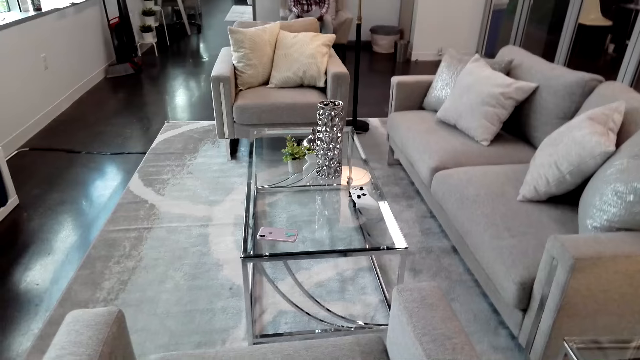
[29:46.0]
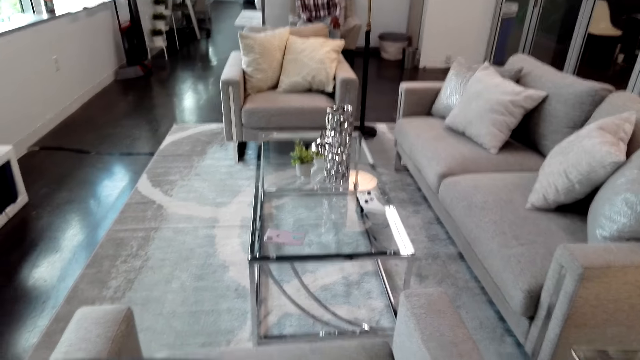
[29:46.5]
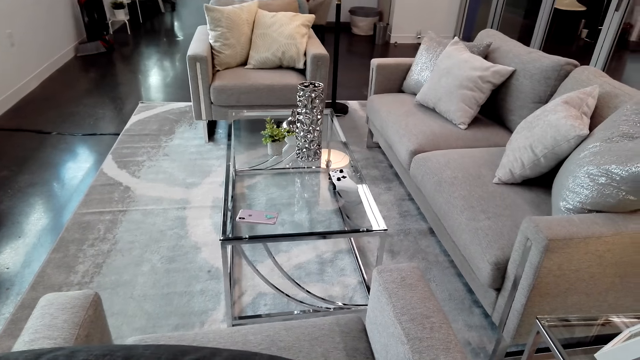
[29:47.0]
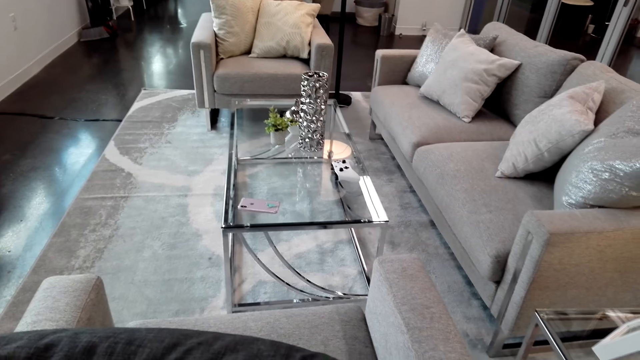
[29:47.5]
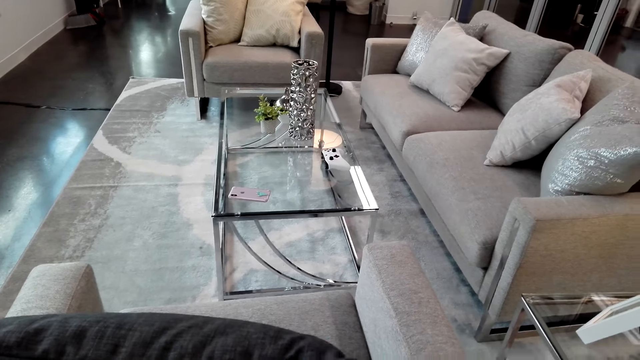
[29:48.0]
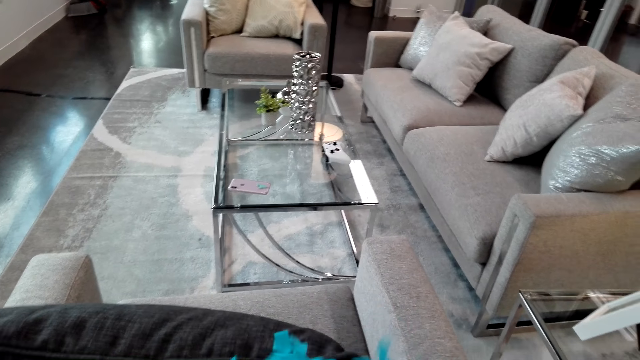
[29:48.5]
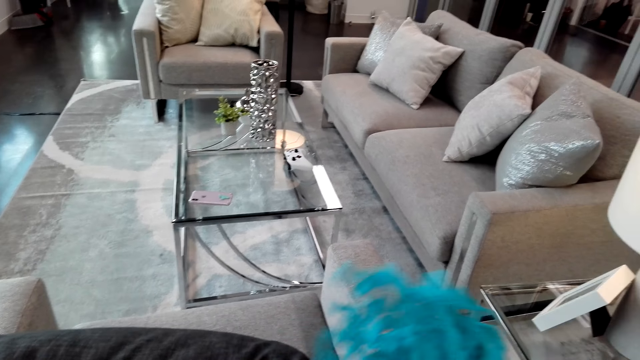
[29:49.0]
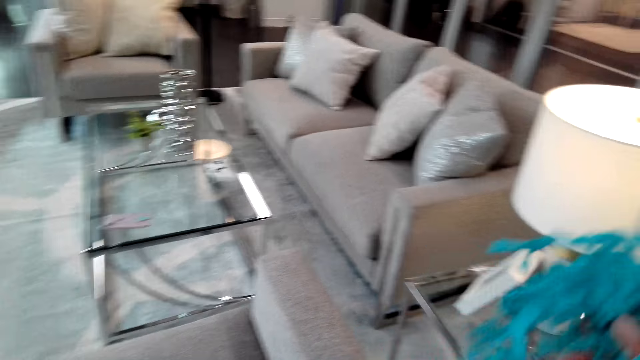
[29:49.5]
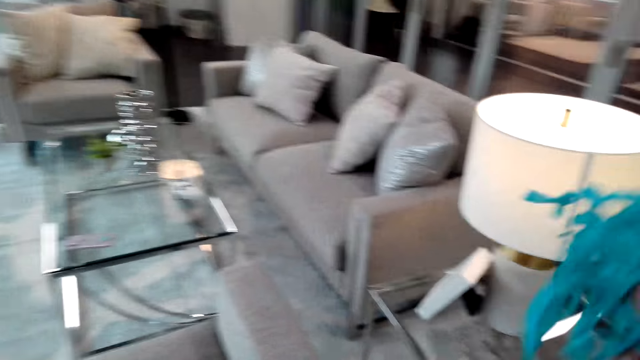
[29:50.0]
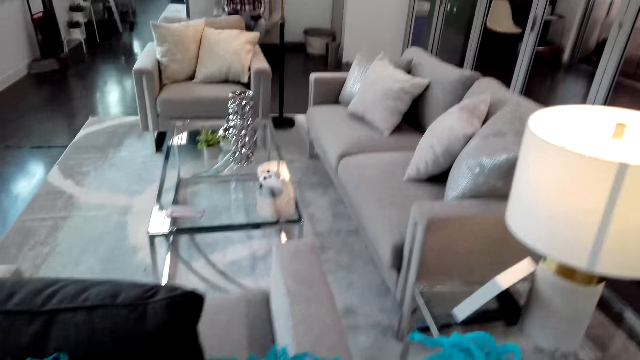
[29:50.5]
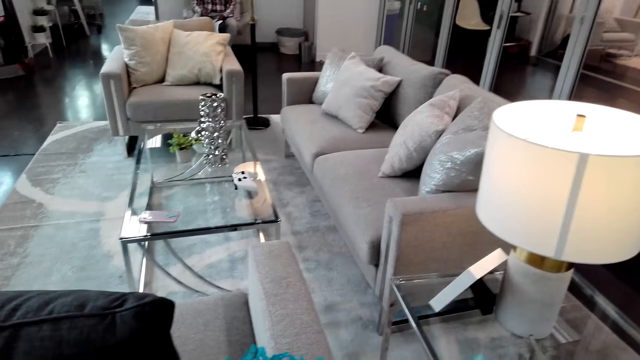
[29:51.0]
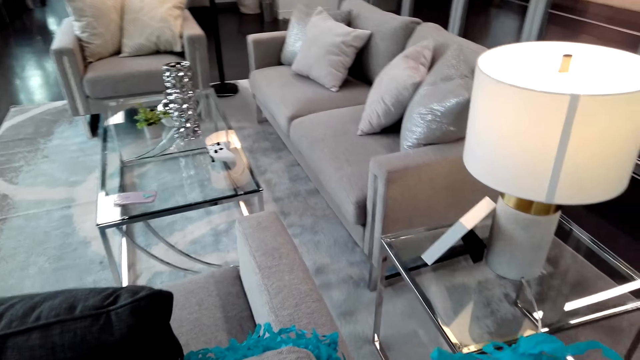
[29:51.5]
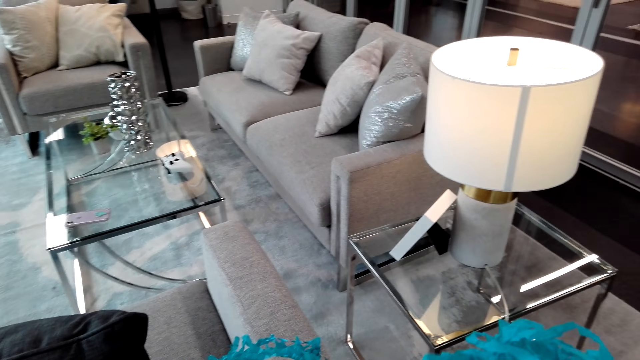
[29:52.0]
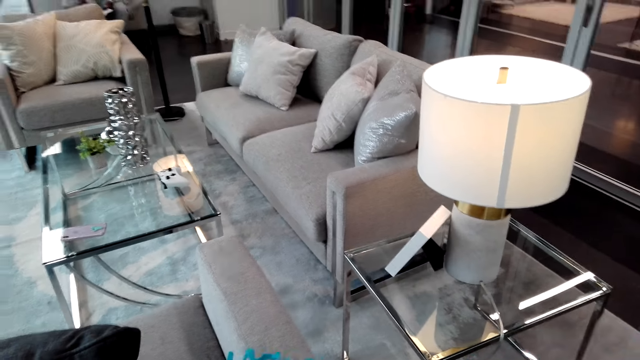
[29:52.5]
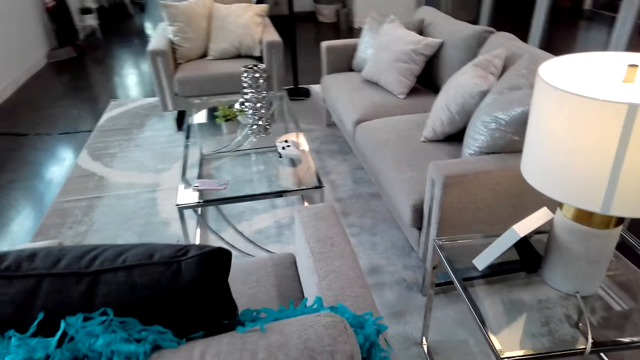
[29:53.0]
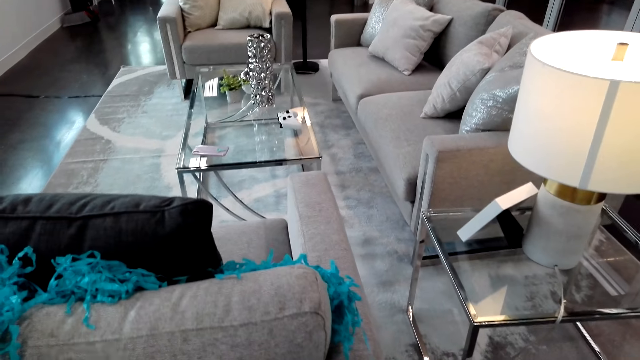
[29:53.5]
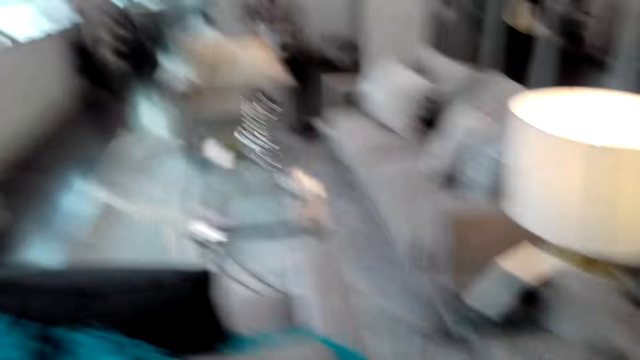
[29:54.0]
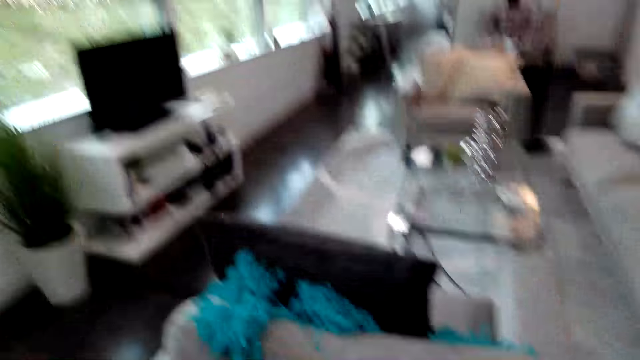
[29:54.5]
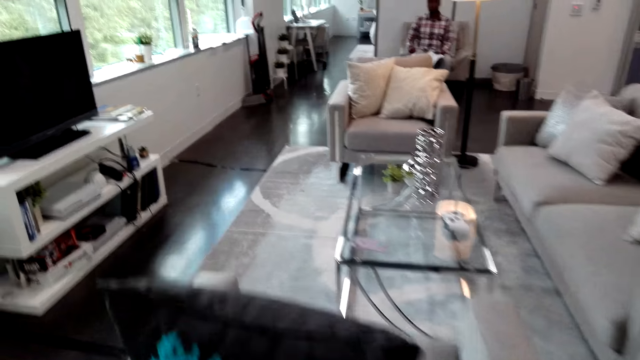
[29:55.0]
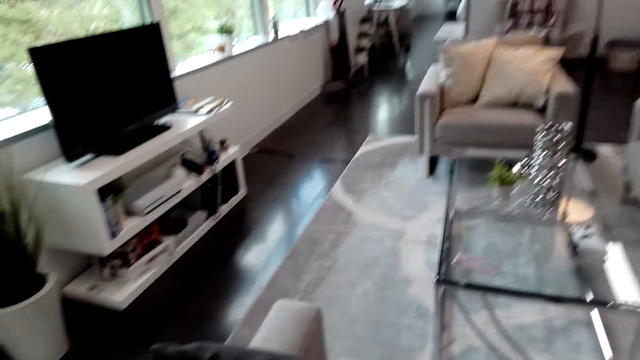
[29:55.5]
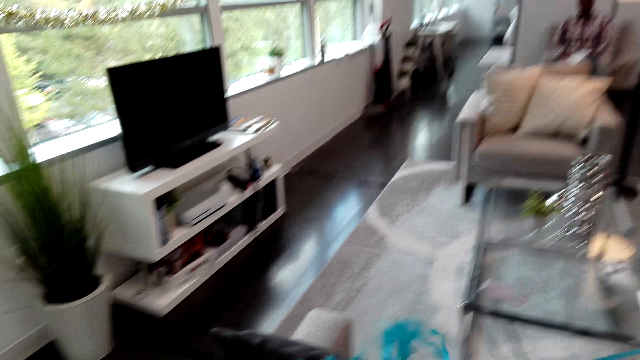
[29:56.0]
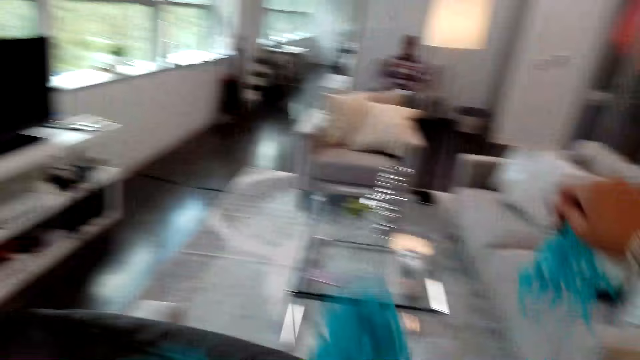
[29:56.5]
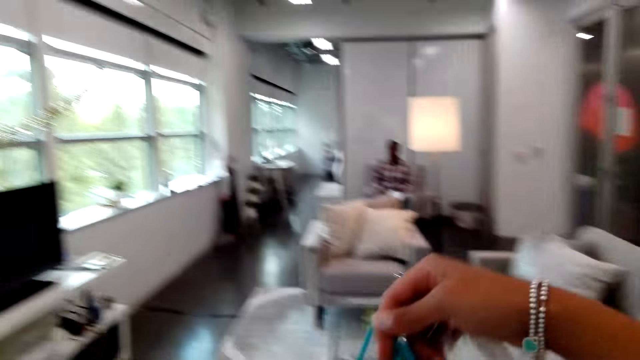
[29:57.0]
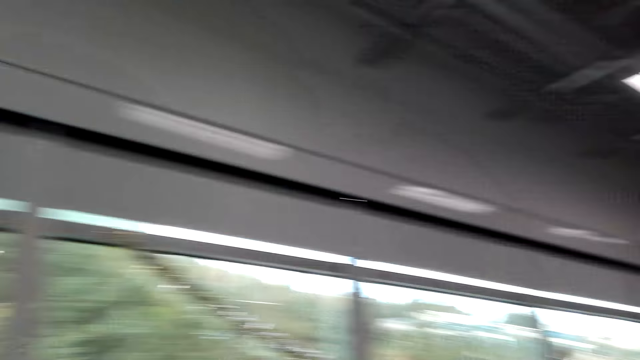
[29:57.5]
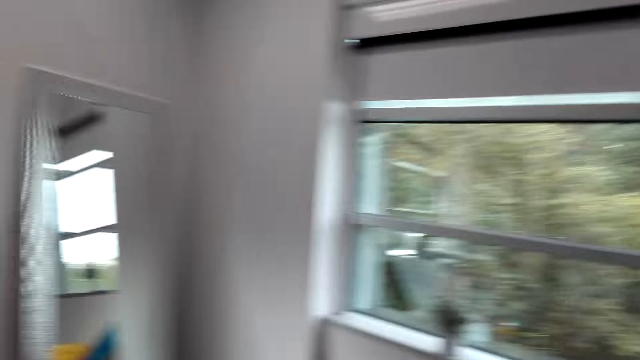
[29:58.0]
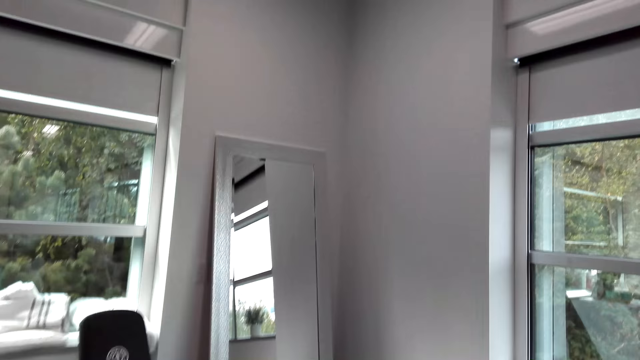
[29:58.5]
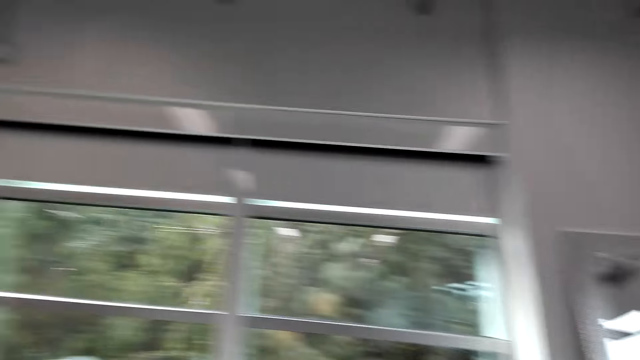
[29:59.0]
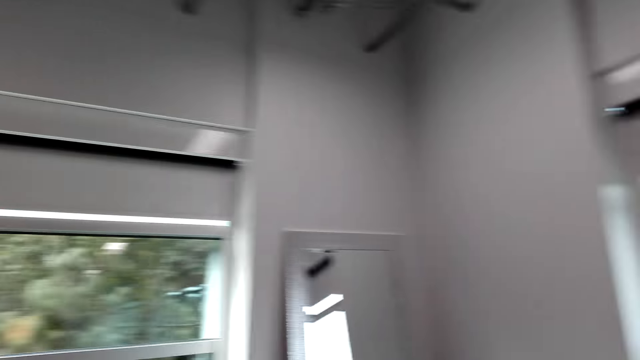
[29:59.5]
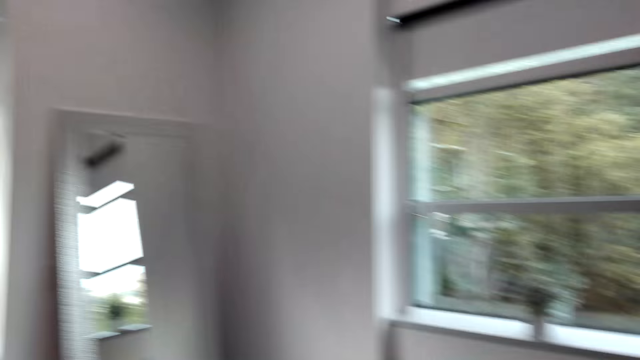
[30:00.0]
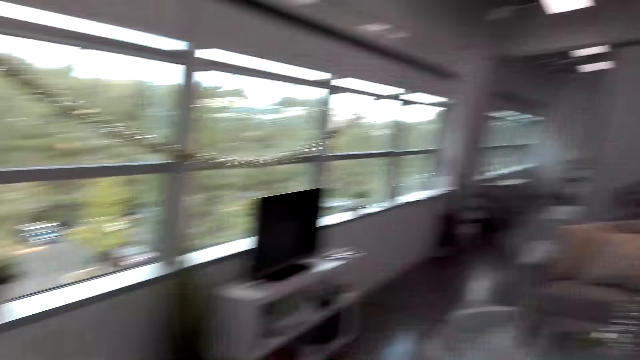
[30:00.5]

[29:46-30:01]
The camera wearer converses with a man. They hold the decoration. They fix the decoration. They look around. The man converses with the camera wearer. The camera wearer holds the decoration. They look around the house.

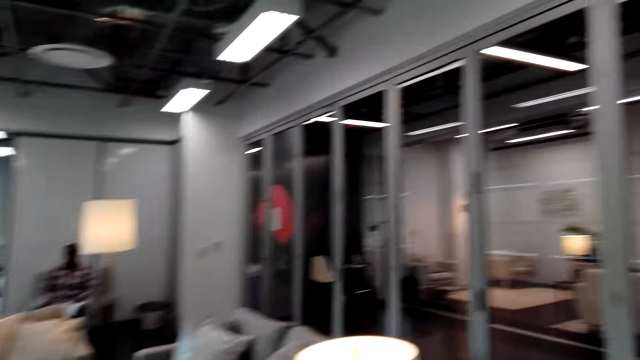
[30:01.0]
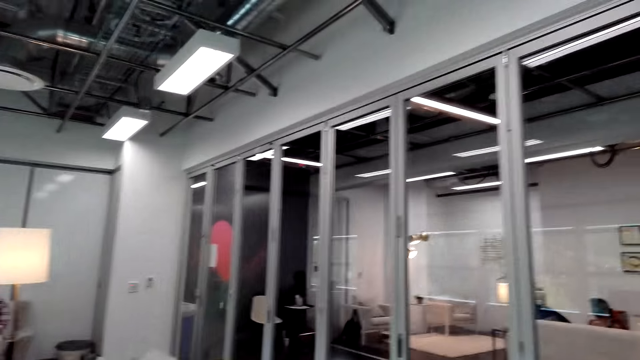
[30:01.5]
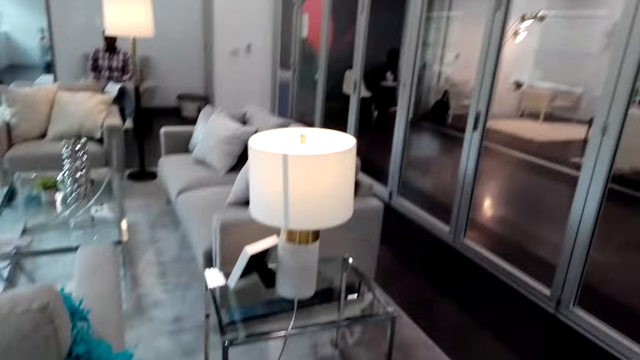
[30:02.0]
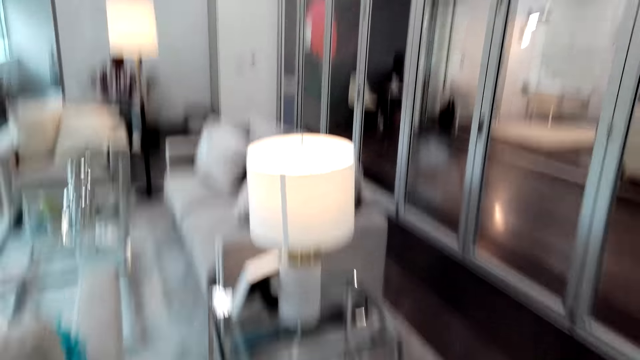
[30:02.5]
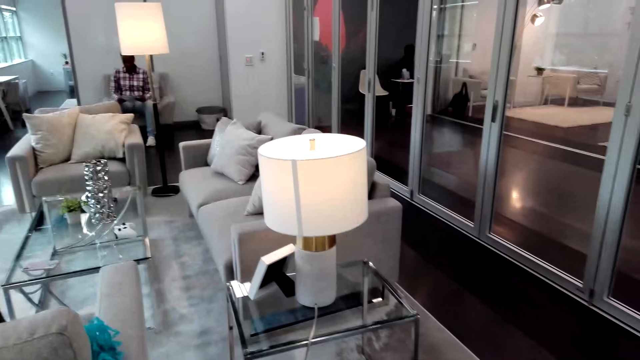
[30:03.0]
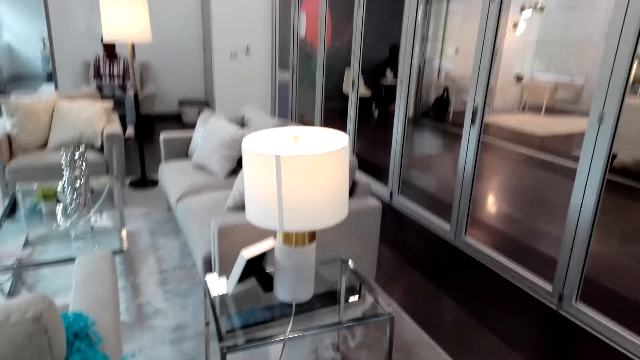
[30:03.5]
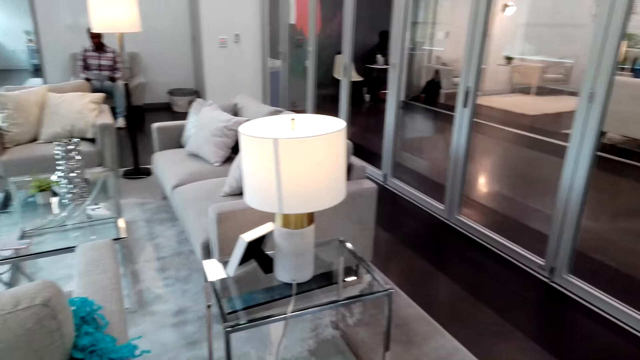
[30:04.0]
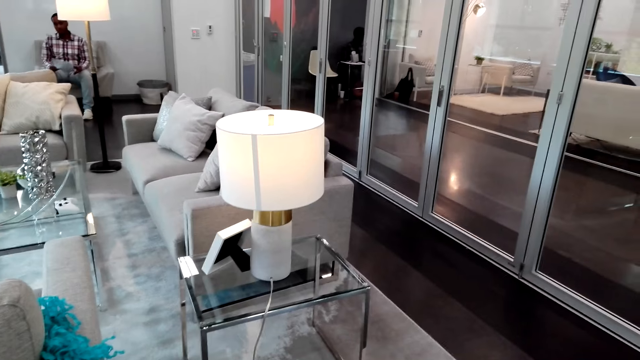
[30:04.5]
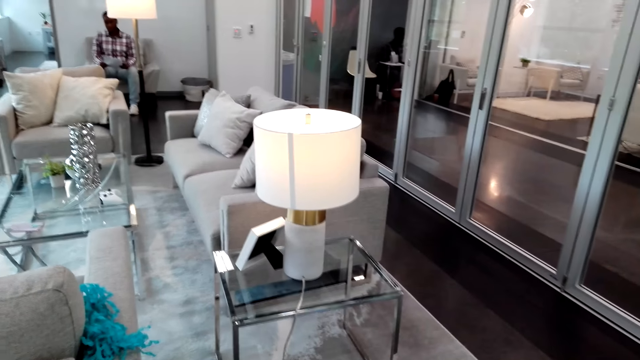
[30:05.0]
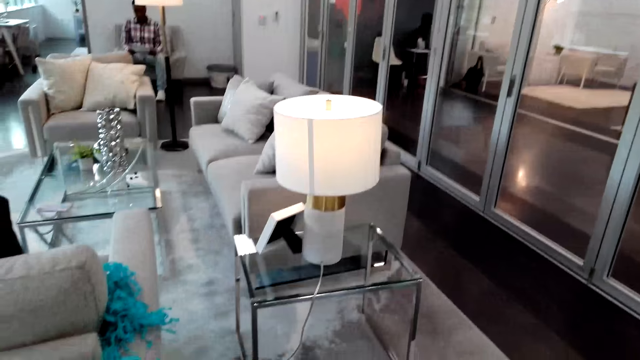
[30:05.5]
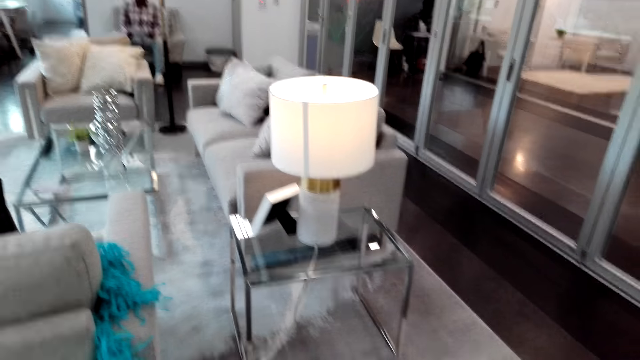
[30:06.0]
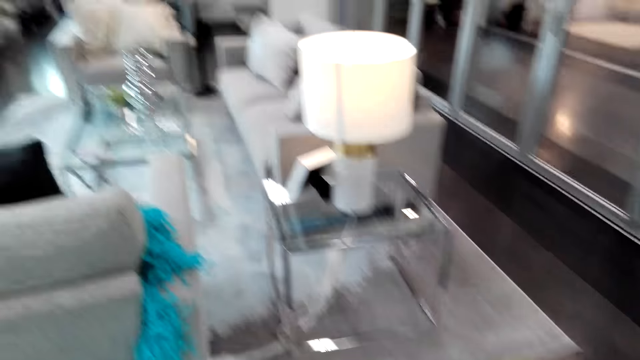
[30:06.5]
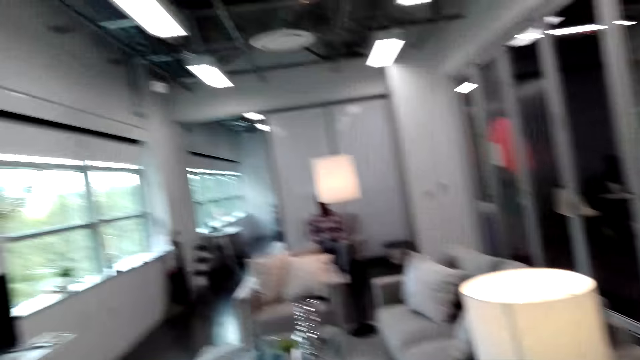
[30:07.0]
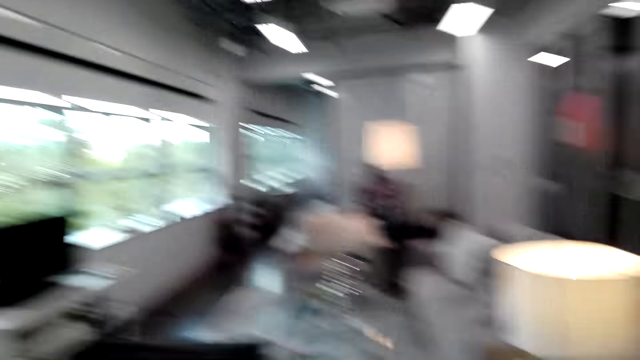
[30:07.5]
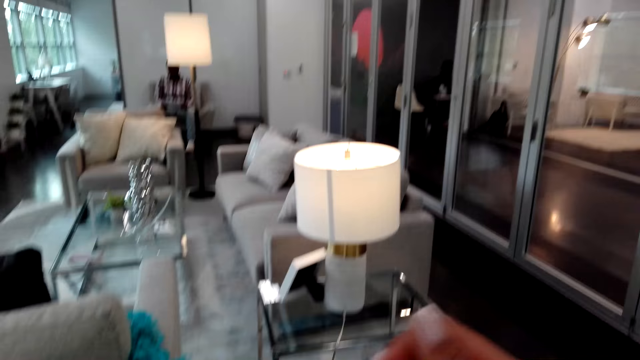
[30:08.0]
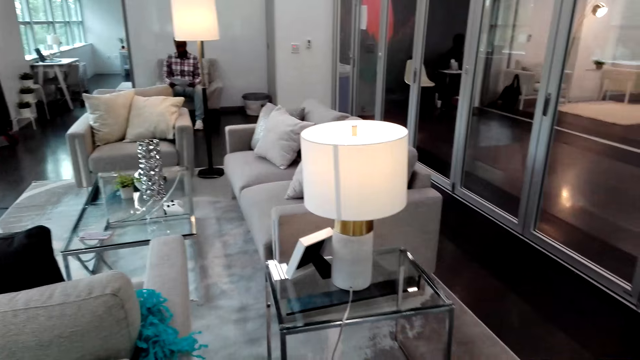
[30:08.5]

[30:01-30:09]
The camera wearer converses with a man.
